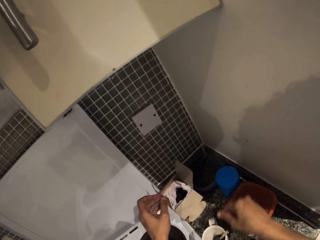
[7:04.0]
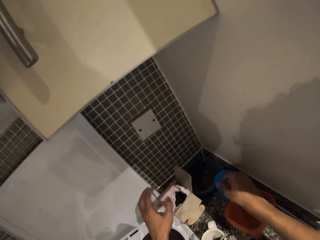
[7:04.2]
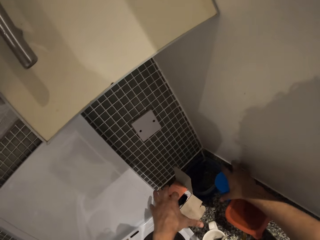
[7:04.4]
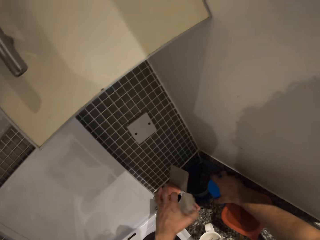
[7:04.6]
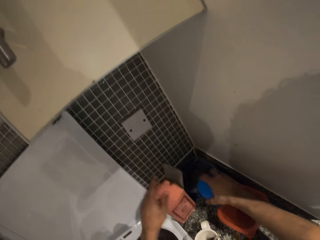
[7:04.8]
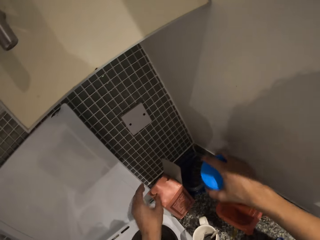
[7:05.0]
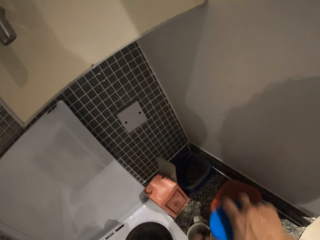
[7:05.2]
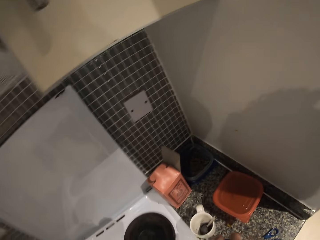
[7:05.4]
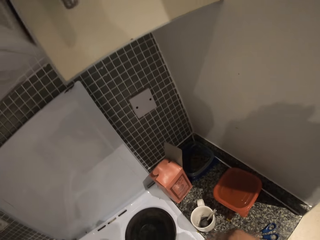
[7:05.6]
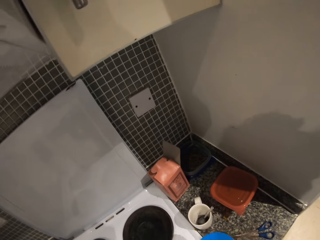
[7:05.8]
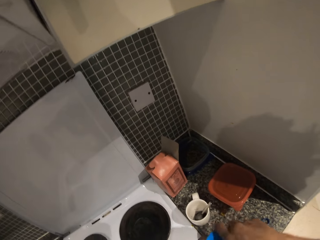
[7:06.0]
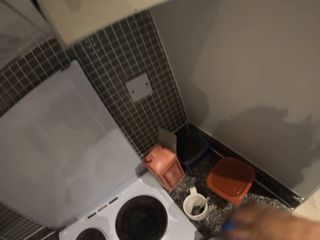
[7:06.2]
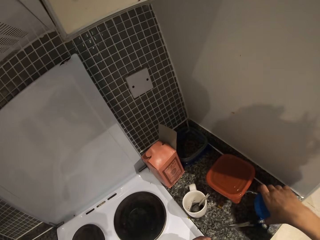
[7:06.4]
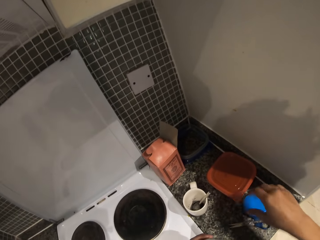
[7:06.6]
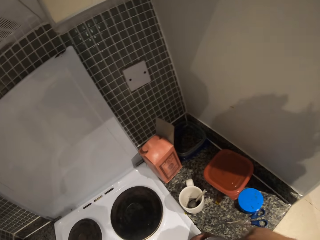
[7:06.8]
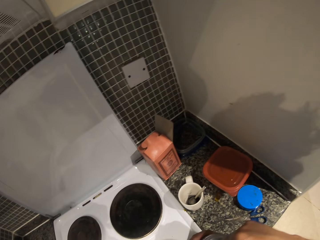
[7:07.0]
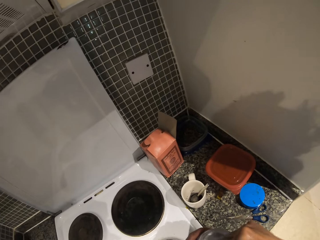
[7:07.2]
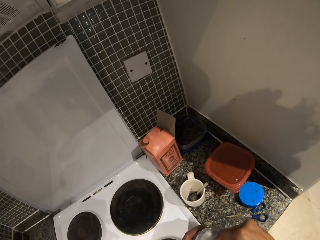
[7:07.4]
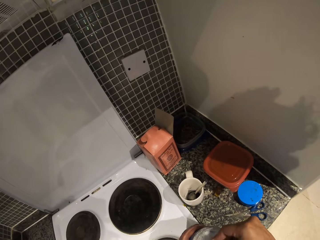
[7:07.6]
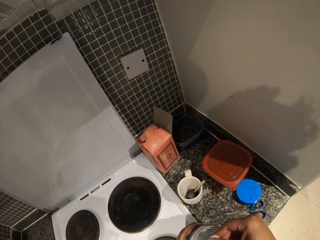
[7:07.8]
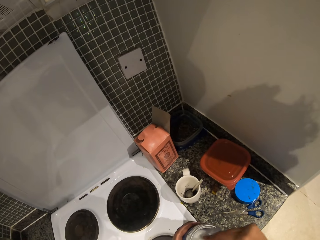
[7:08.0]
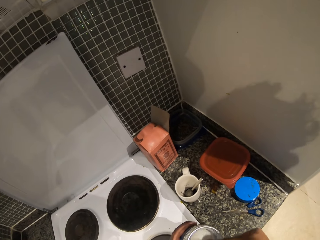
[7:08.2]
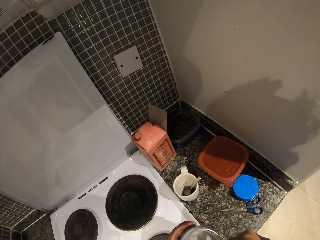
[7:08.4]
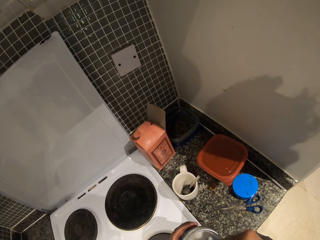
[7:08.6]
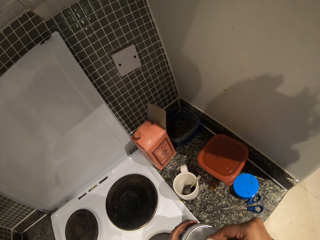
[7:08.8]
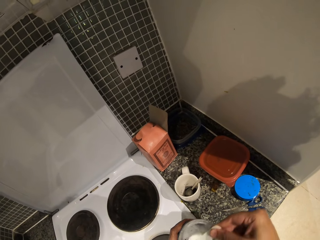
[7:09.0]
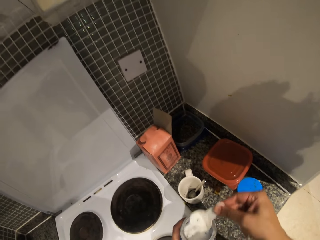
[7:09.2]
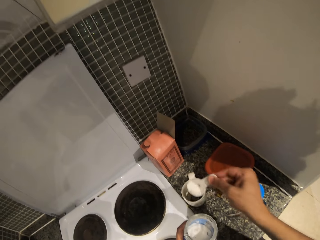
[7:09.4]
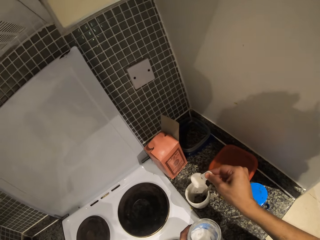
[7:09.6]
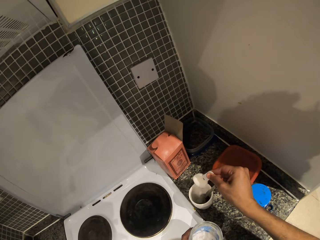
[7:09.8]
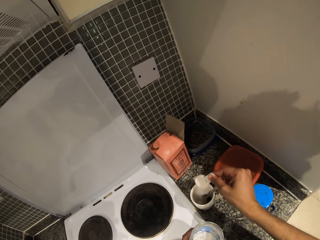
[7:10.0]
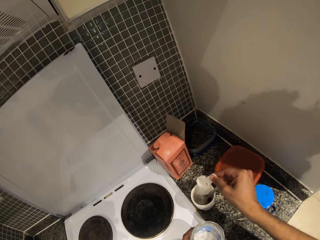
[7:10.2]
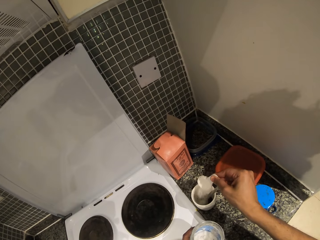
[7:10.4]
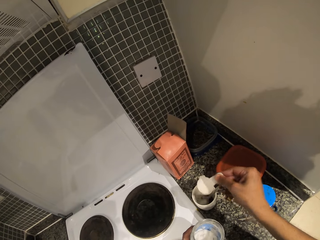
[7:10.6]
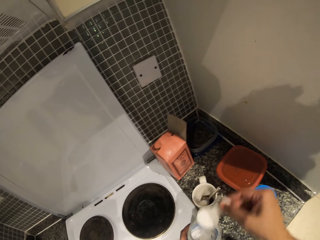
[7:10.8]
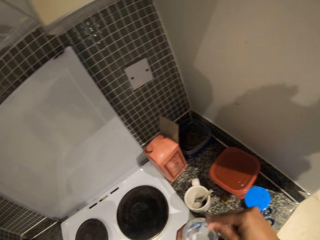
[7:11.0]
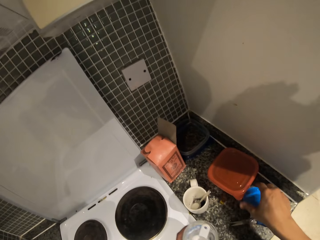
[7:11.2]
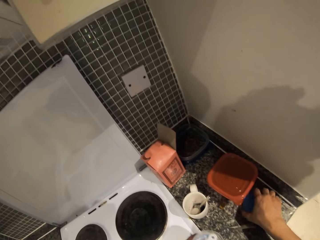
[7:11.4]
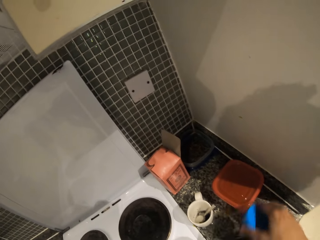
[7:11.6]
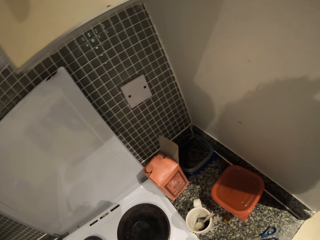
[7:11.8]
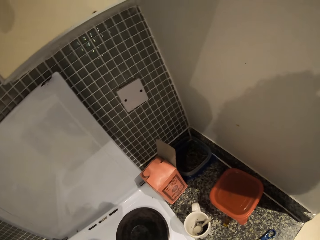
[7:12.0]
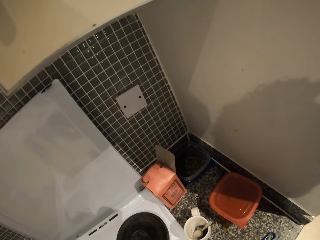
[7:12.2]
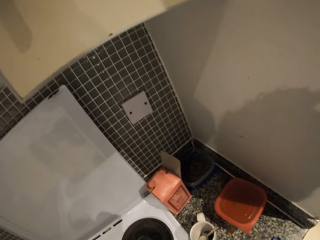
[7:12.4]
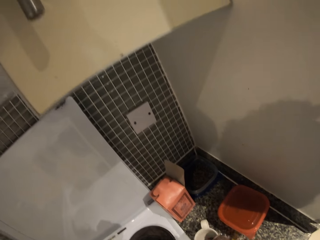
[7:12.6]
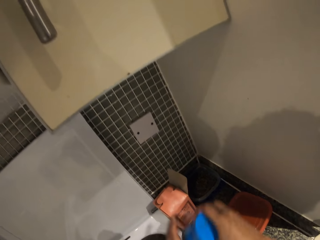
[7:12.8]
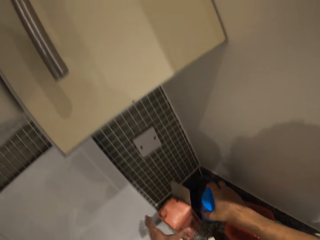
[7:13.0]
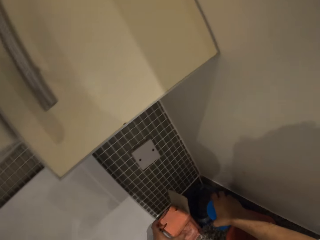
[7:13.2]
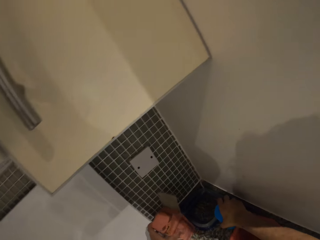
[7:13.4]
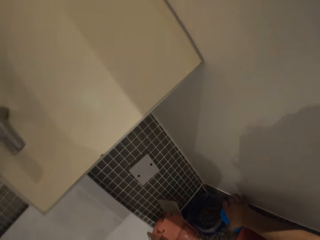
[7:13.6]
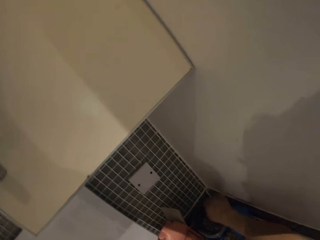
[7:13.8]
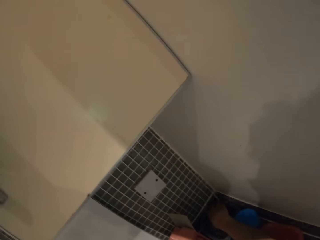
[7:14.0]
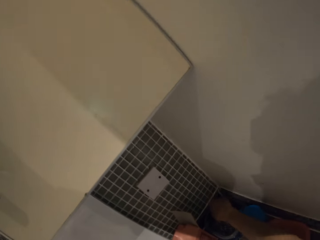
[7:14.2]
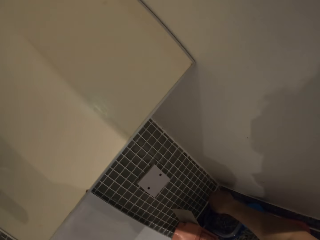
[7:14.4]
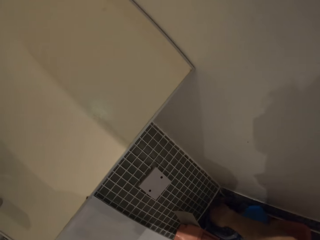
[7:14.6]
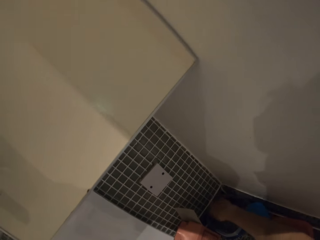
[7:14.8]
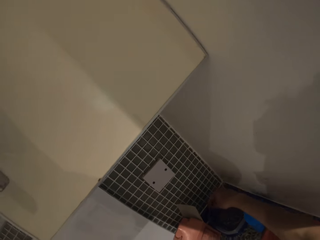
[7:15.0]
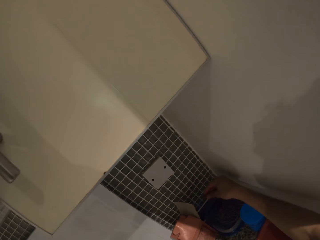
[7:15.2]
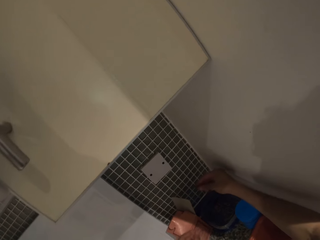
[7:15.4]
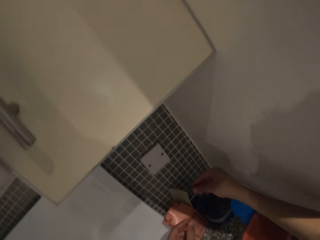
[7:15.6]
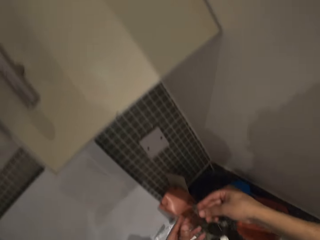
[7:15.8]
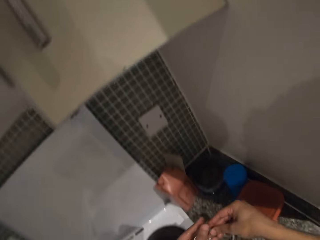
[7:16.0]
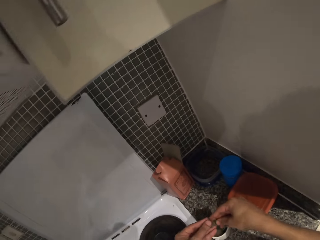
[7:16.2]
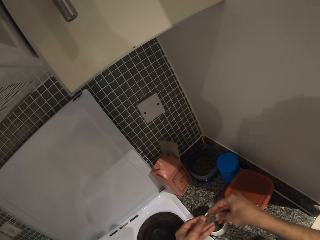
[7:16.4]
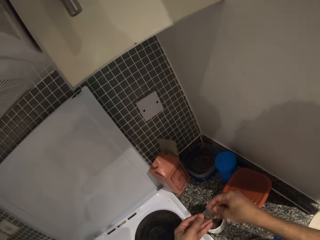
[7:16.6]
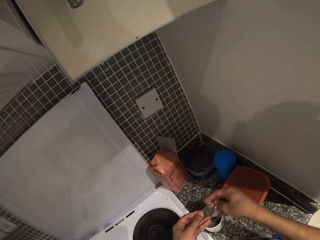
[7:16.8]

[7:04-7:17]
The camera wearer closes the container. They pick the container. They put the lid down. They scoop some sugar. They put the sugar in the cup. They pick up the lid. They pick up the container. They put the lid down. They pick something.

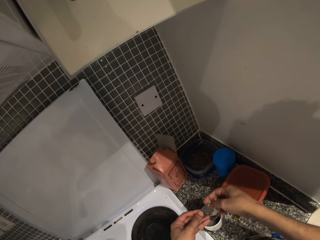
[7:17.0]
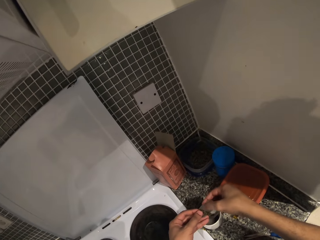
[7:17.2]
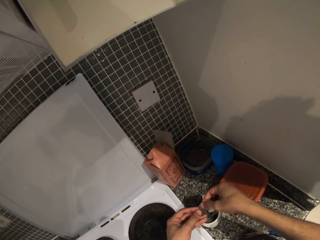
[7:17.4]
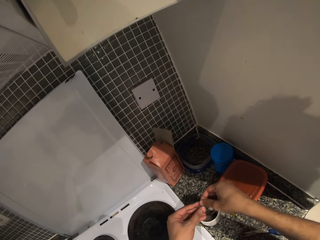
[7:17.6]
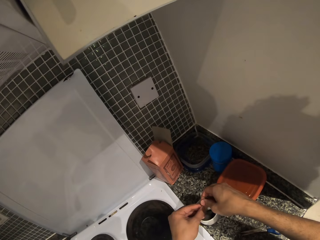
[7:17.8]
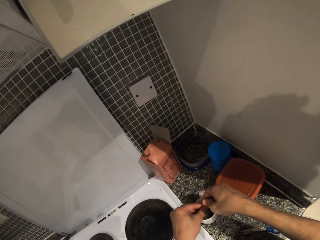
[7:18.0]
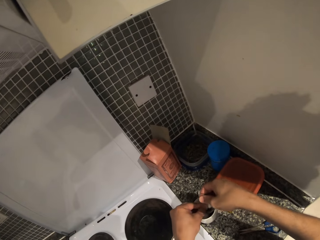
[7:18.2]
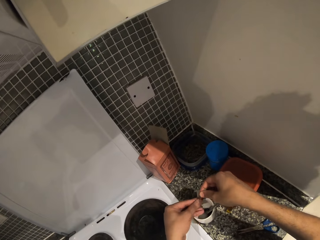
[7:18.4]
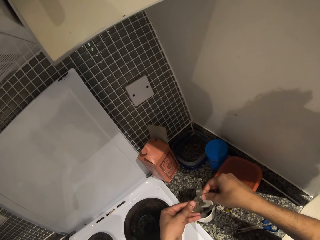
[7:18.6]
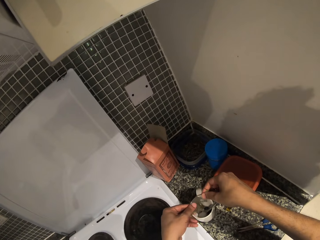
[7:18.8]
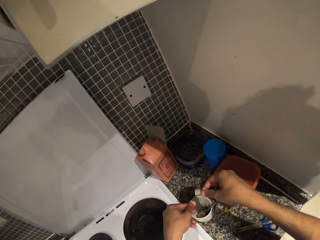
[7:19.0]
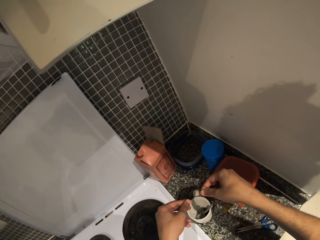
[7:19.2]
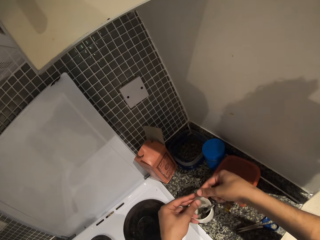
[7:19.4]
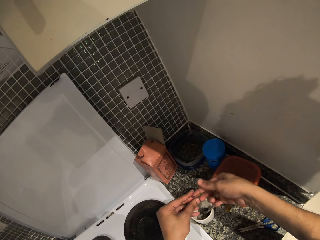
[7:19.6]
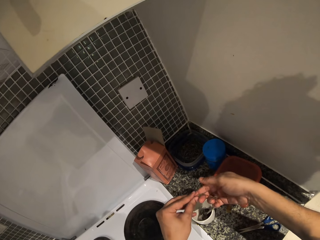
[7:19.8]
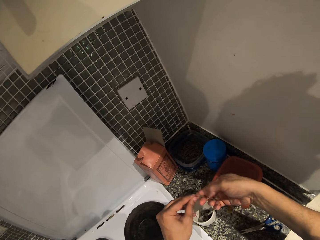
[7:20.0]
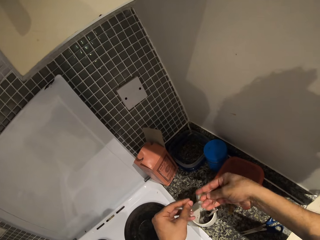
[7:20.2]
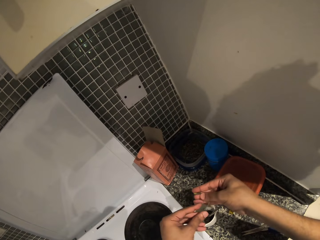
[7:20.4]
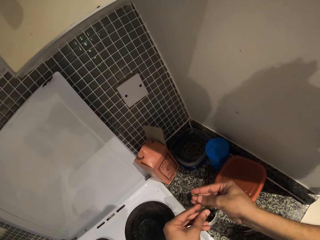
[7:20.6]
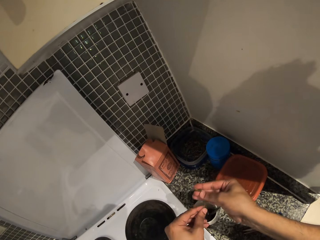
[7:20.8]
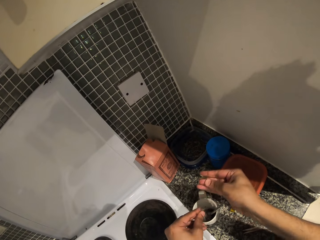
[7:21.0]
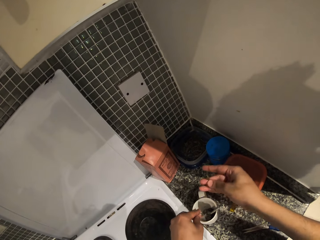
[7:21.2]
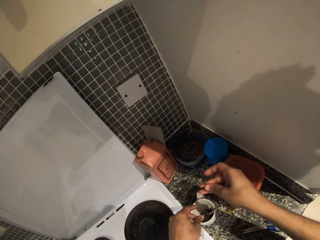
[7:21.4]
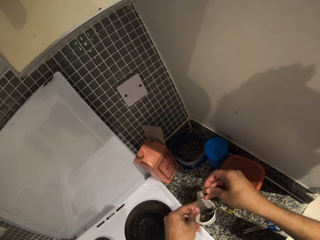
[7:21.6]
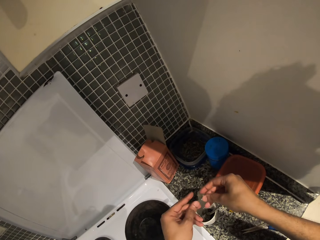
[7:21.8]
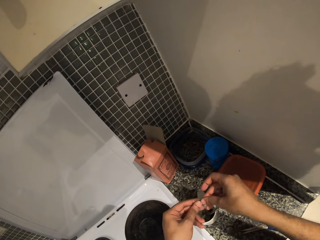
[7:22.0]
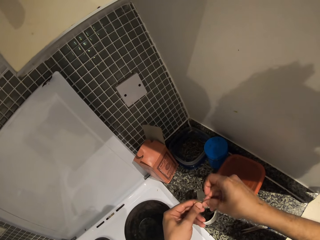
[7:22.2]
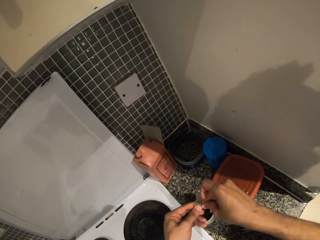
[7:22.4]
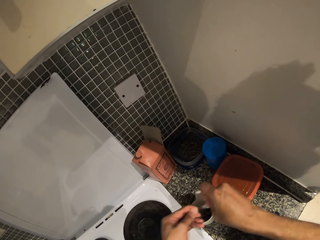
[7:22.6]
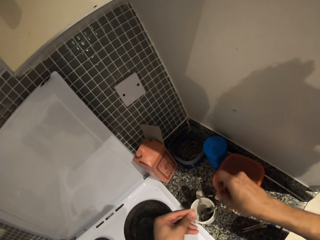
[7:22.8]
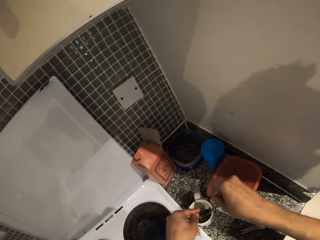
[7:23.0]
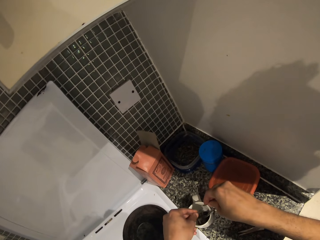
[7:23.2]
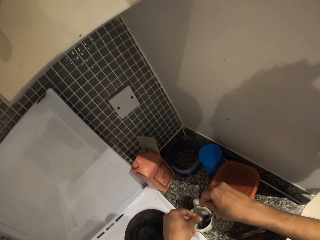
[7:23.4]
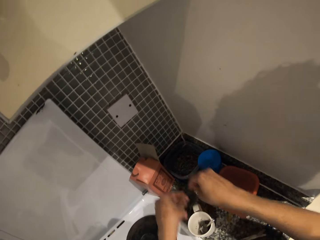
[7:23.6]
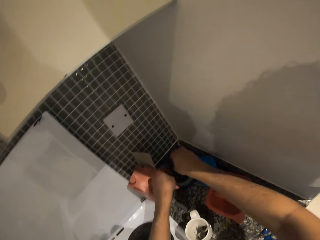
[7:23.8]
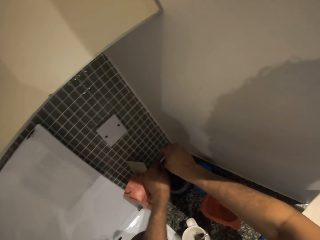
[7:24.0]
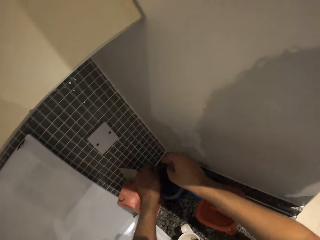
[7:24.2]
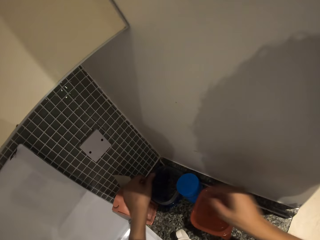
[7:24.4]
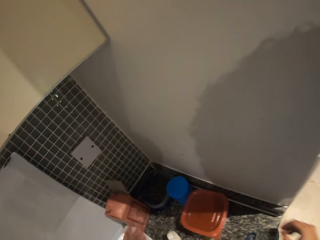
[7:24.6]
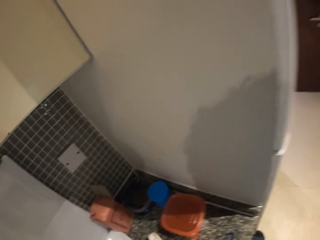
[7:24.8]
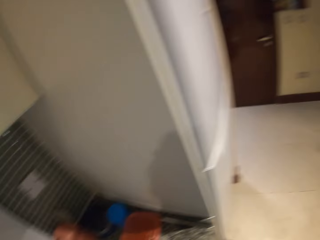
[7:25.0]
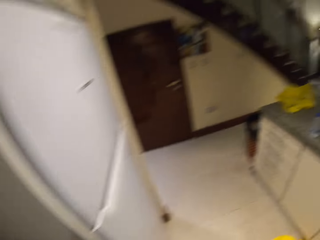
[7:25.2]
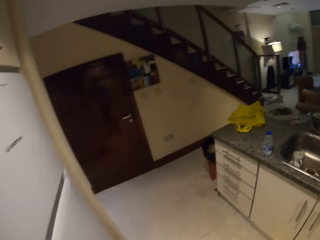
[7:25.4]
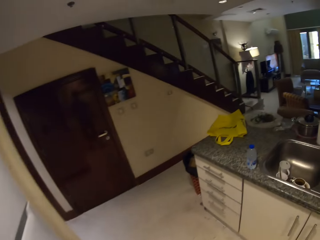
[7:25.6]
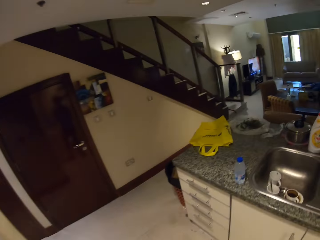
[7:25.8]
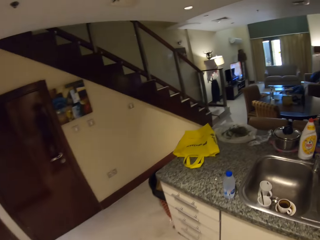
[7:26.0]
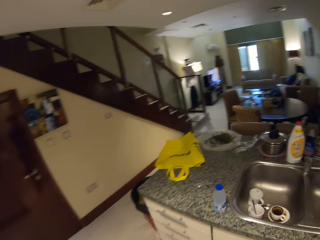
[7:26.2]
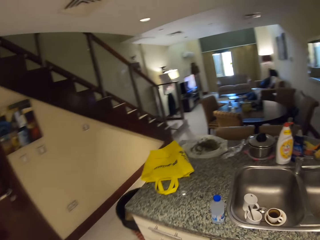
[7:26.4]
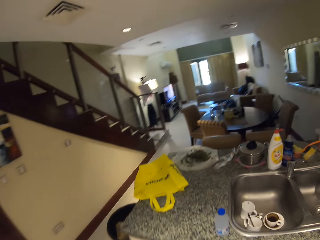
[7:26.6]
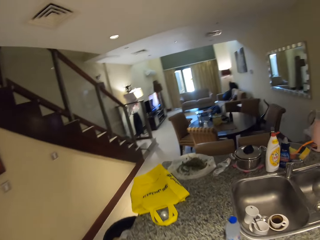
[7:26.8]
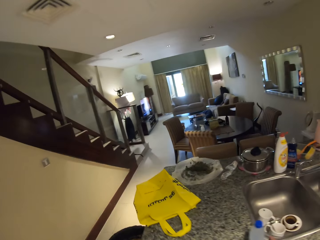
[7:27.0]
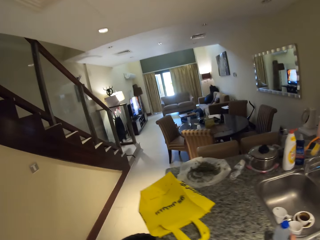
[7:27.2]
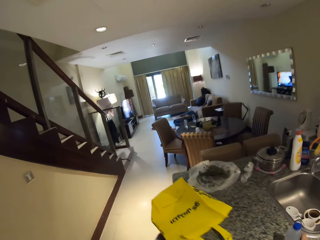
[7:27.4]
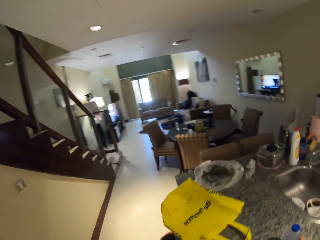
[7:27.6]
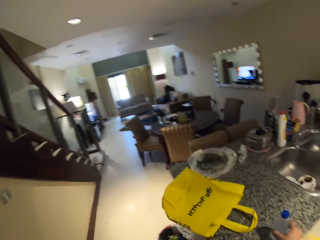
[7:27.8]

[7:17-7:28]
The camera wearer puts something in the cup. They walk in a room. They move the water bottle.
